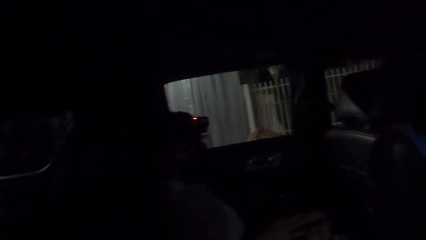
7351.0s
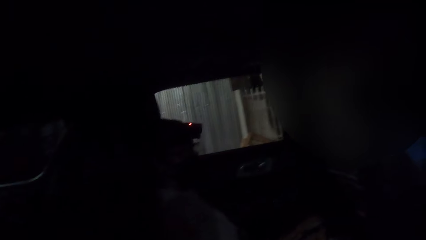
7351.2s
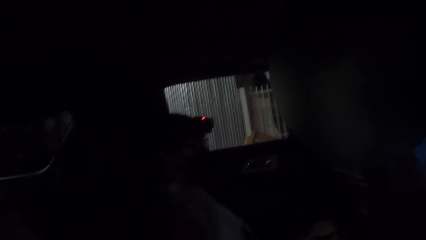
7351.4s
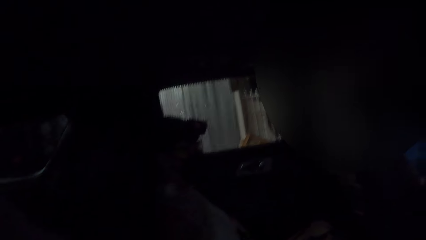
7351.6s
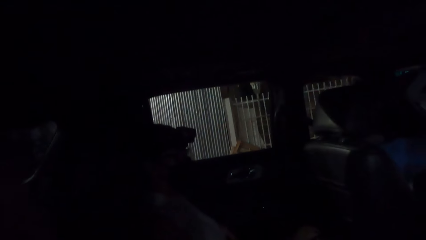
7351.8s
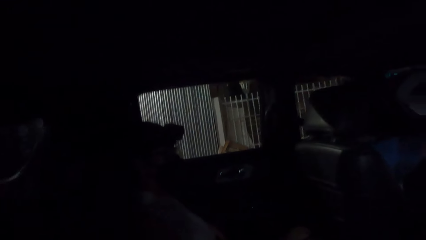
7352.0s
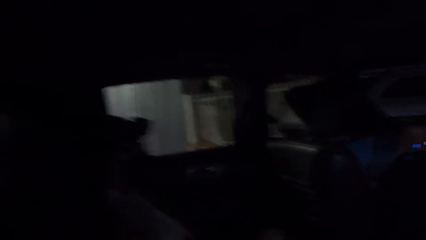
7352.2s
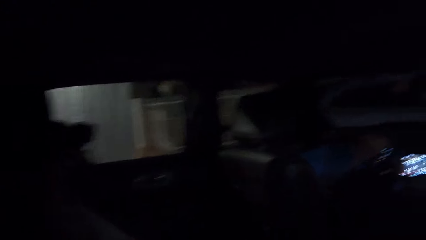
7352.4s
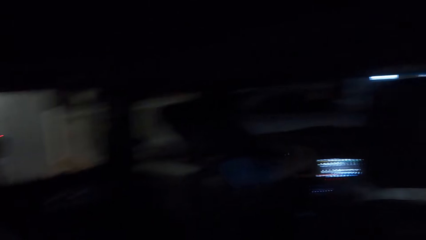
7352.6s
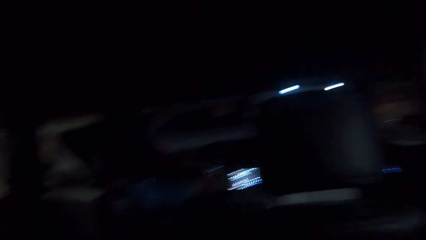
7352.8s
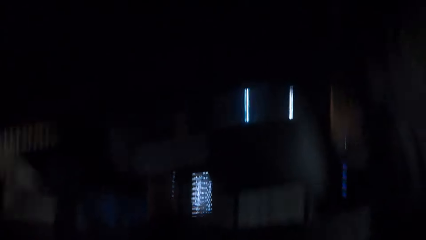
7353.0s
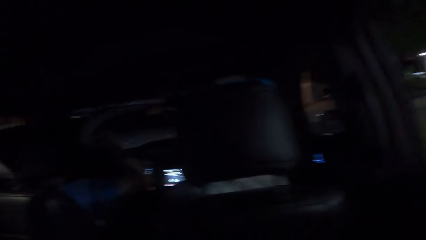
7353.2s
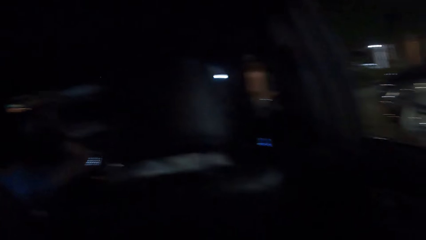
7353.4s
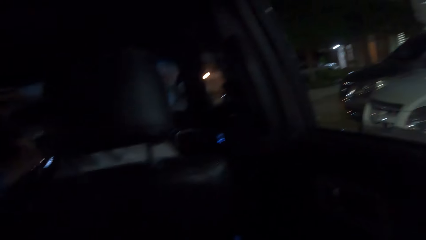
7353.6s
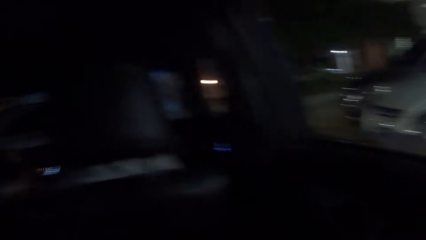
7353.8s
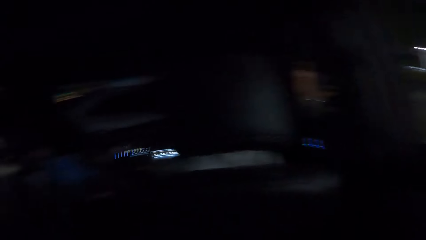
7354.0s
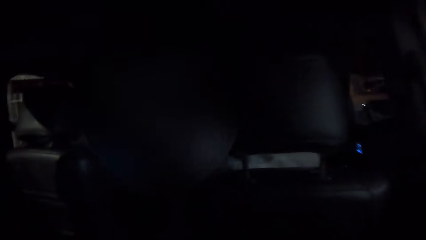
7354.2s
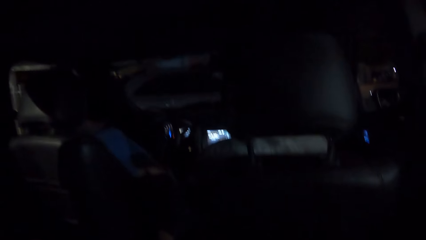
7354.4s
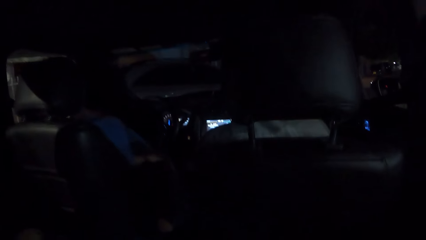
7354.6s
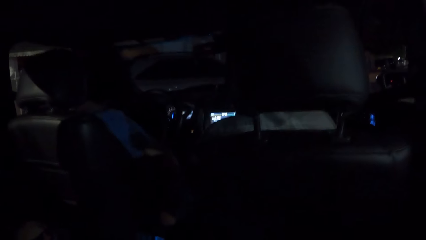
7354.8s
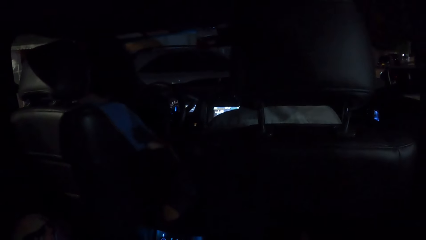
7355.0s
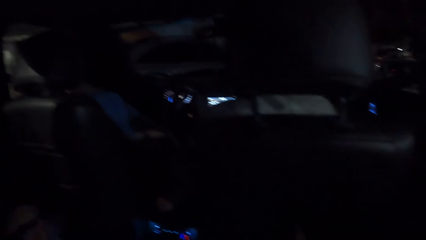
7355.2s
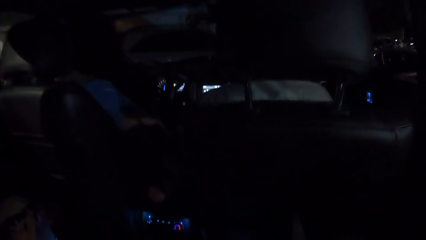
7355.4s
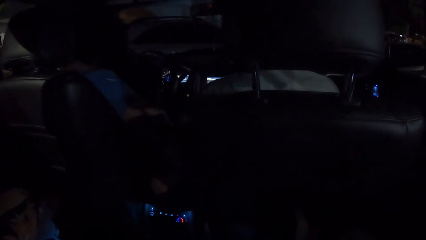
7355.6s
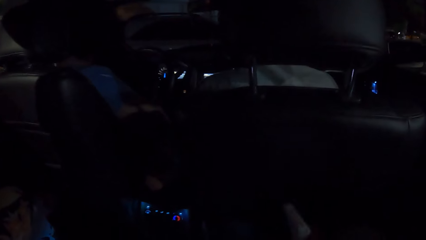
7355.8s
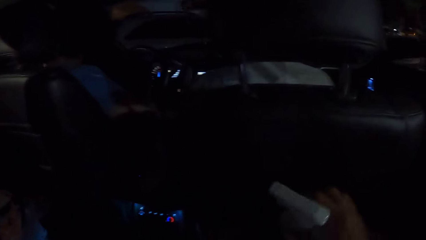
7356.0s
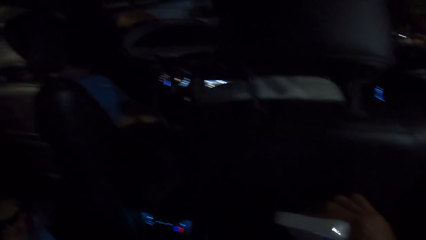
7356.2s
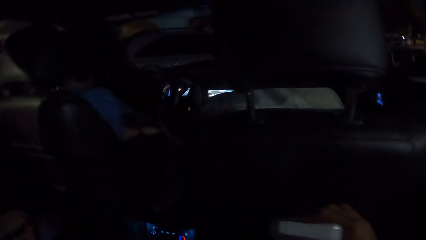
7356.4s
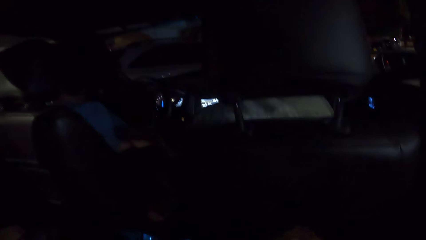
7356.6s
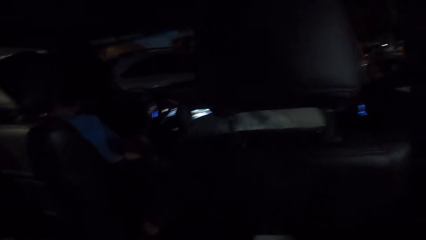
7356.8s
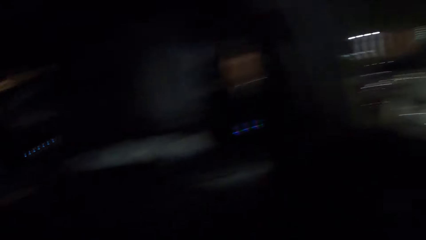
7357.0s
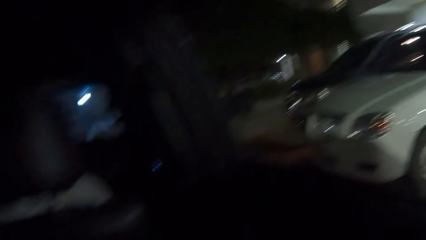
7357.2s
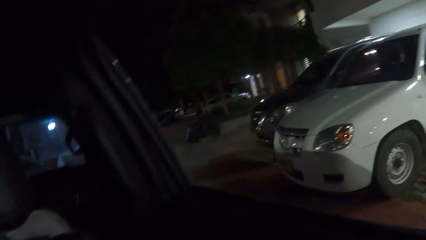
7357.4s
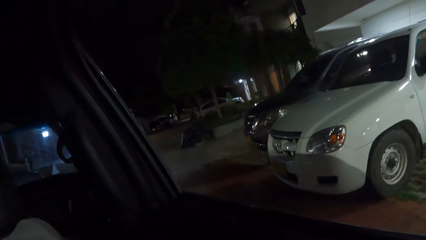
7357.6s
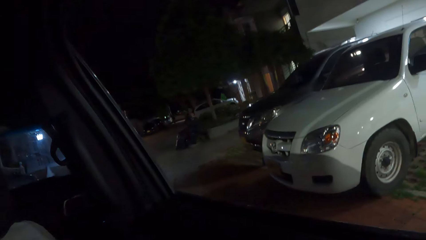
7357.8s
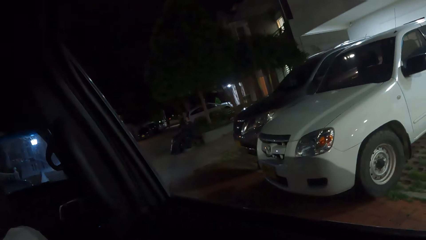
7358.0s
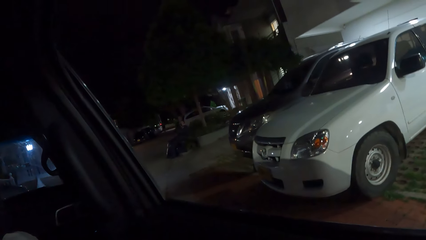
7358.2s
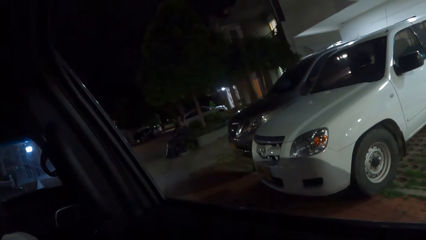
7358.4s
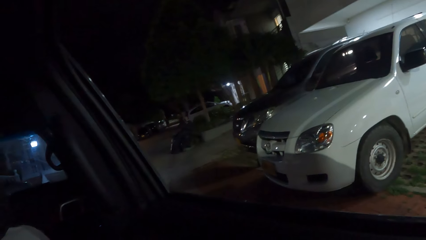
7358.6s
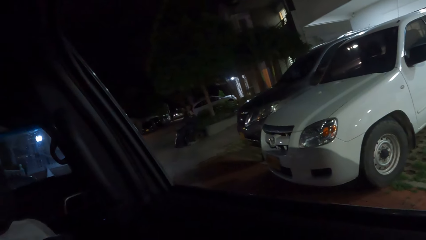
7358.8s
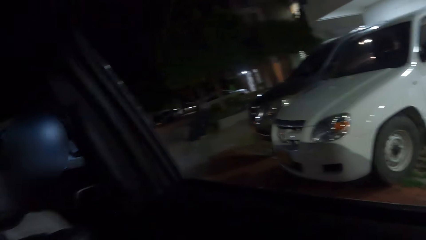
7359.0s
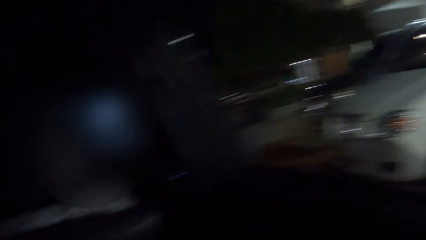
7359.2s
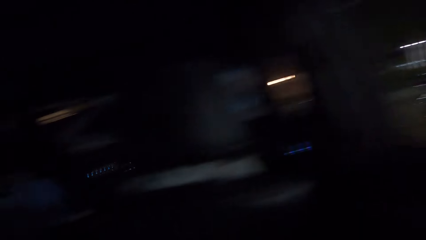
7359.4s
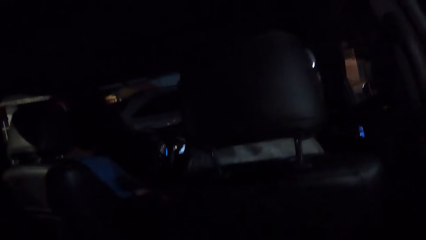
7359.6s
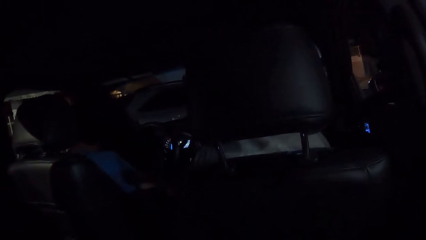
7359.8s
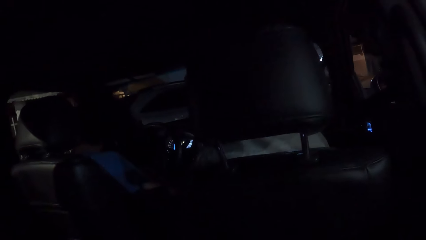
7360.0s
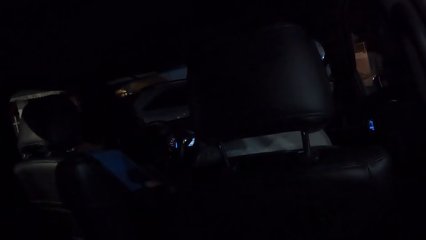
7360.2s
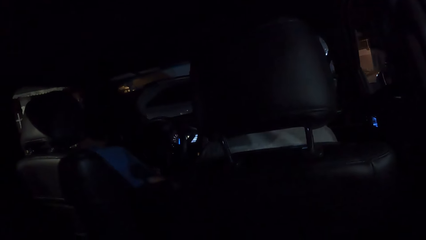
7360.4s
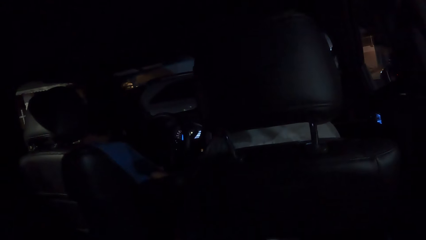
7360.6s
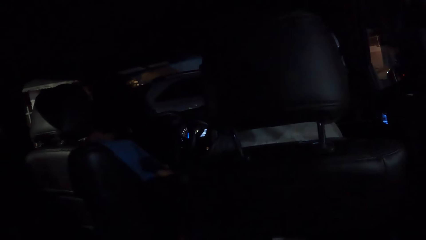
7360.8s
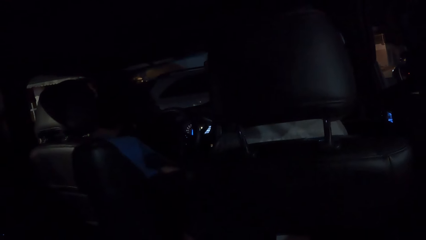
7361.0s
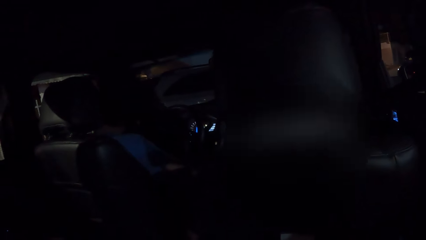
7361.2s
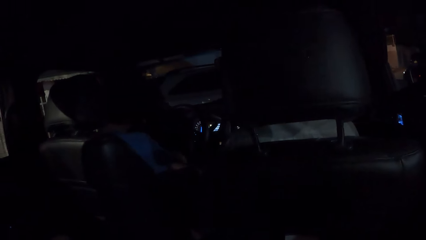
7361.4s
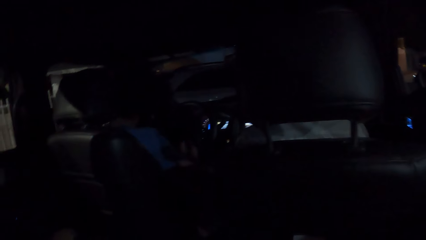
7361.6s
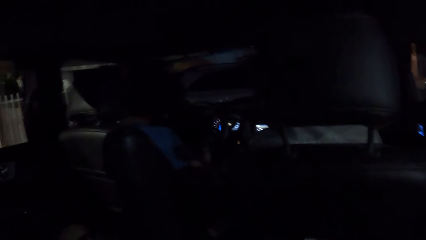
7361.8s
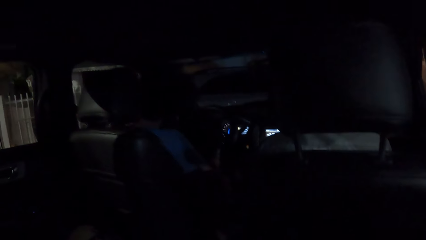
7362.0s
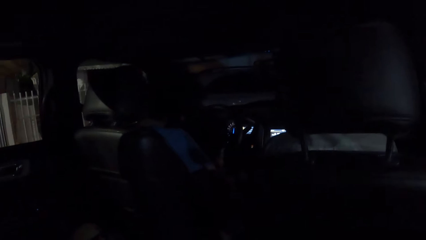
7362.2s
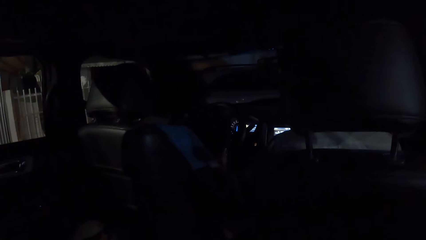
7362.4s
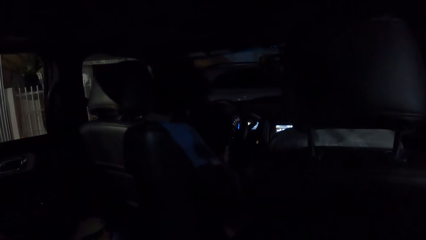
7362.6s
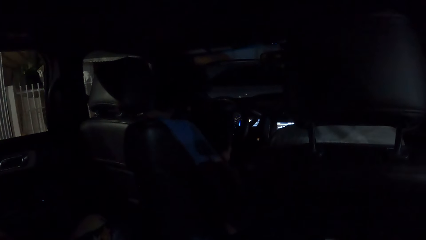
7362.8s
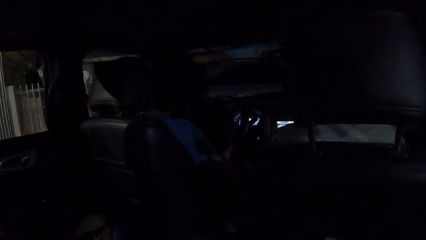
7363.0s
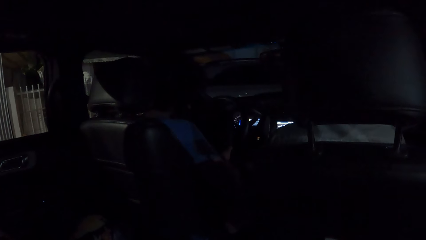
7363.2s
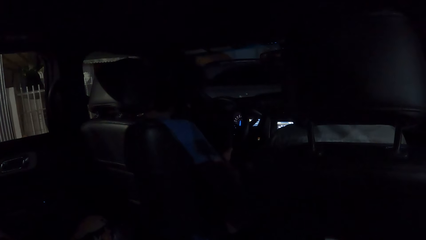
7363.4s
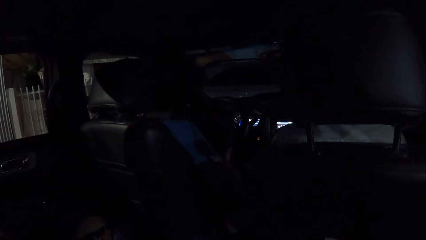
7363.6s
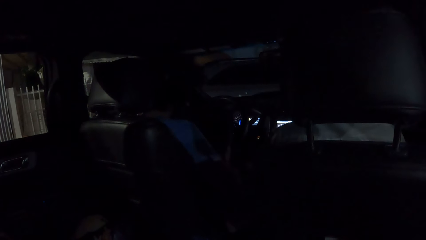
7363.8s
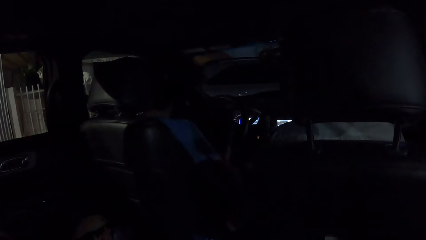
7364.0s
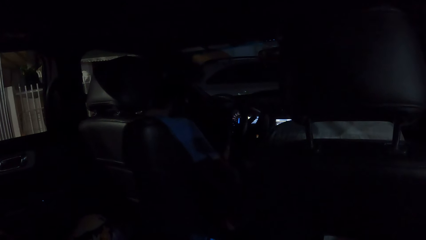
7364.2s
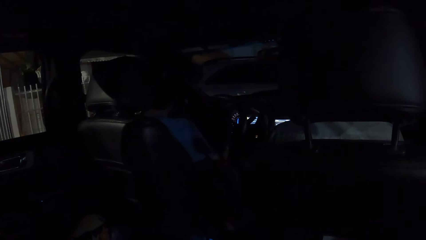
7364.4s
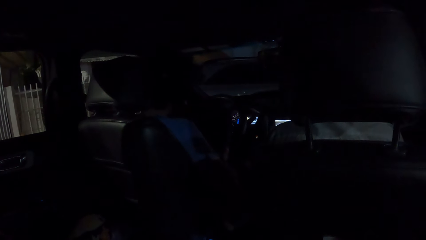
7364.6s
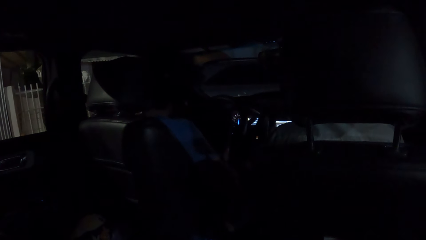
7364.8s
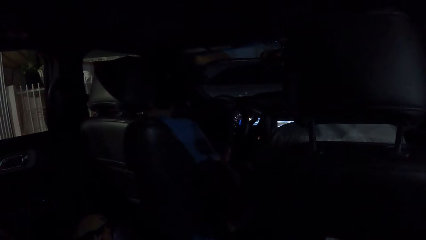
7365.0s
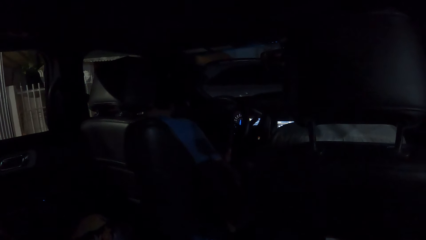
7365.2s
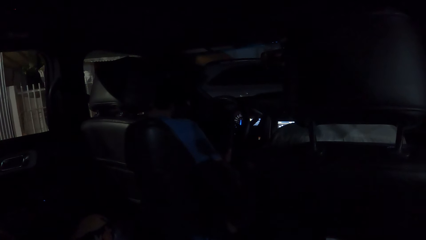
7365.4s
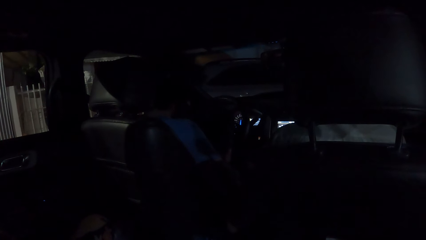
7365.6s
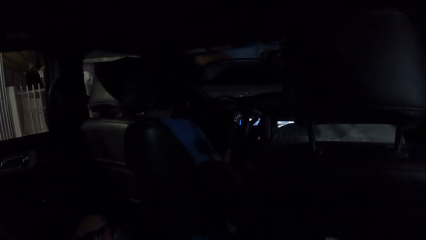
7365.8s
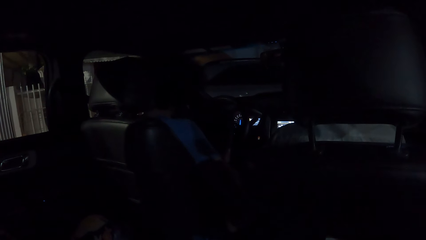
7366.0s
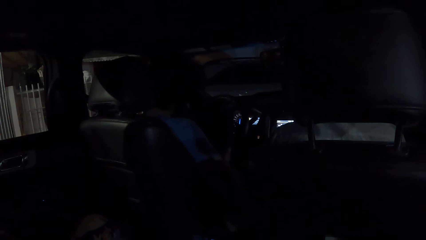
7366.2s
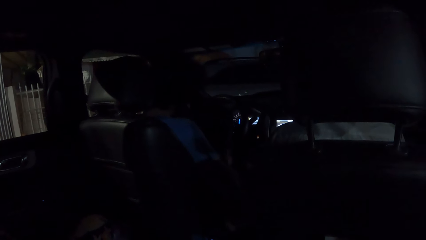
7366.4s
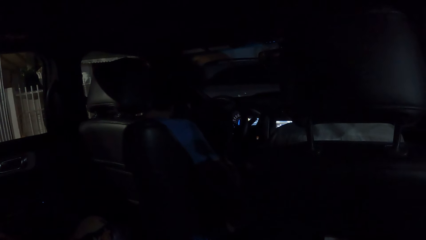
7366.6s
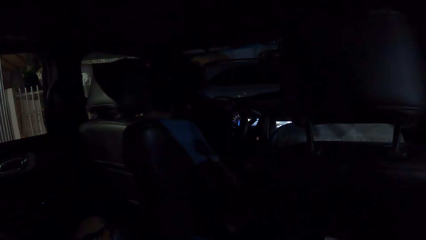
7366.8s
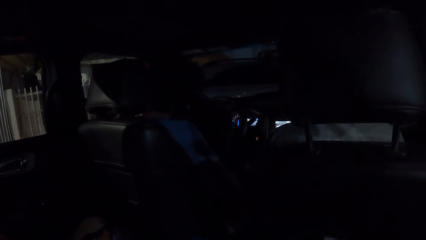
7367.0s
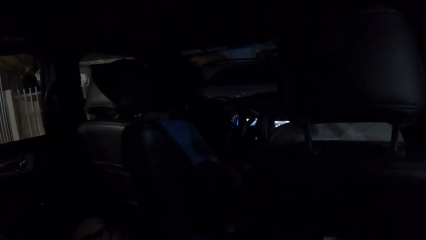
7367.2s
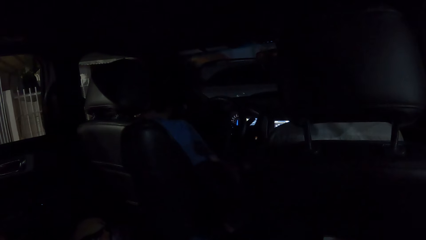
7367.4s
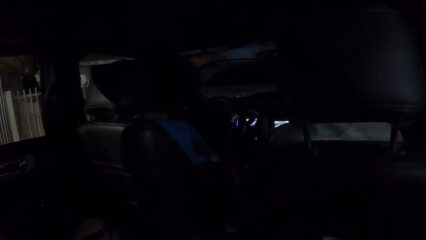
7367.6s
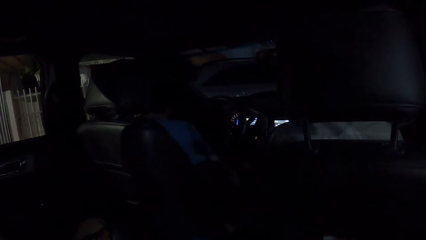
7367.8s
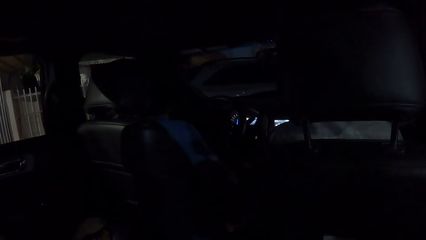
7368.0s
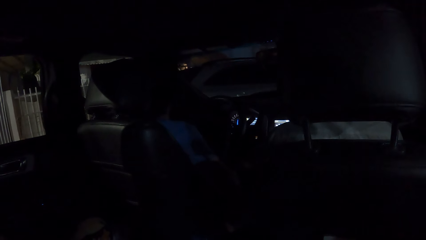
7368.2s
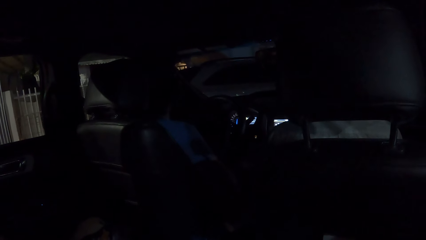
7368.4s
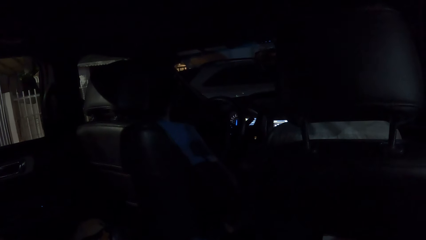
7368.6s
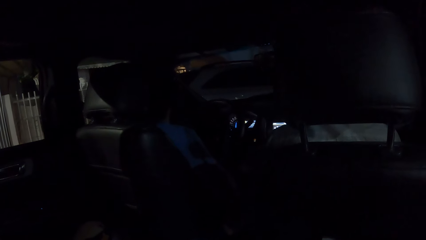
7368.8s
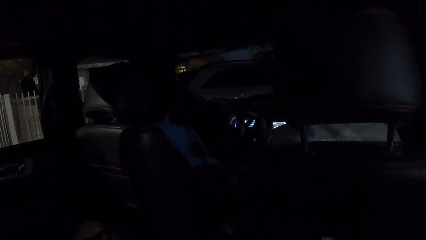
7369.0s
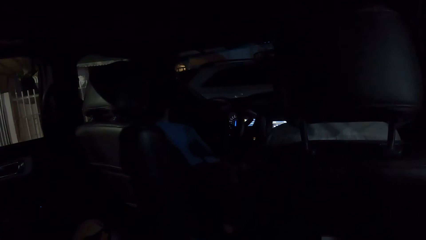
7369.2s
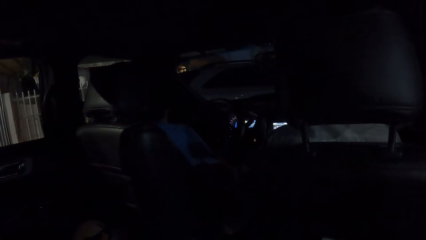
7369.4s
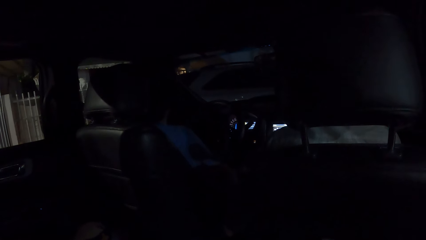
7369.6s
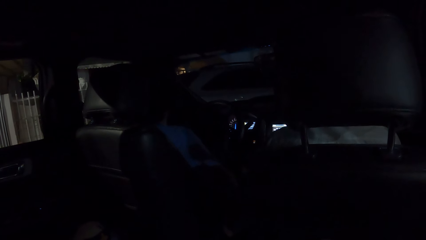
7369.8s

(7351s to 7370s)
The camera wearer interacts with the friends. They lift a hand. They stare at the road. They look outside through a car window. They look in the car. They stare at a man.
